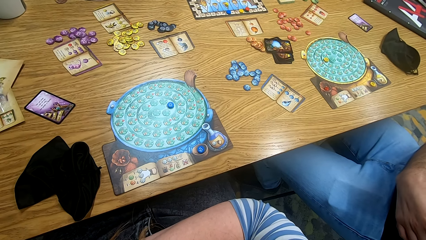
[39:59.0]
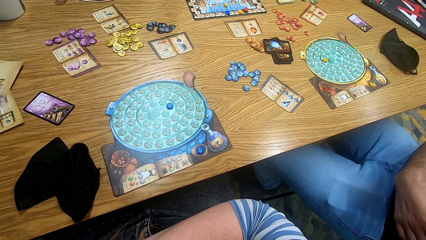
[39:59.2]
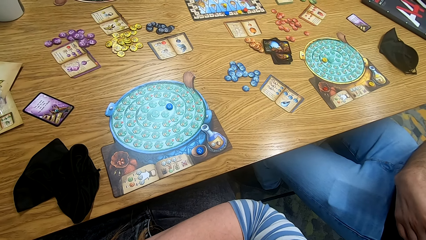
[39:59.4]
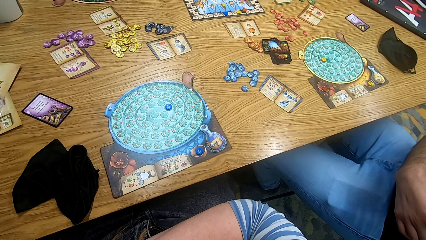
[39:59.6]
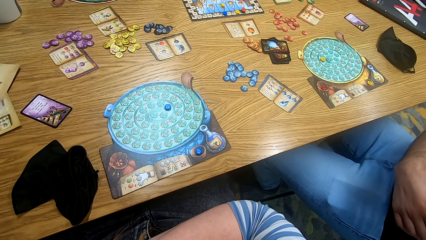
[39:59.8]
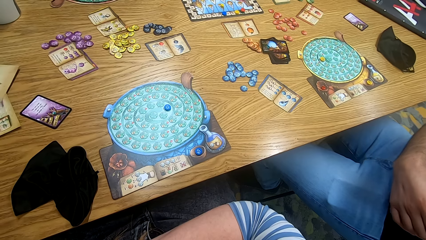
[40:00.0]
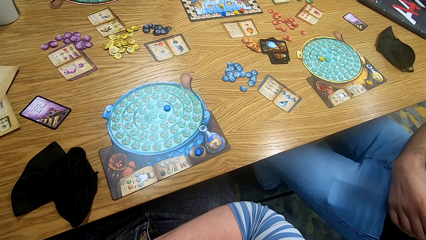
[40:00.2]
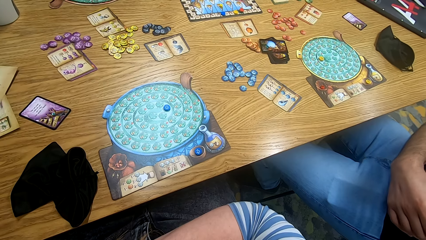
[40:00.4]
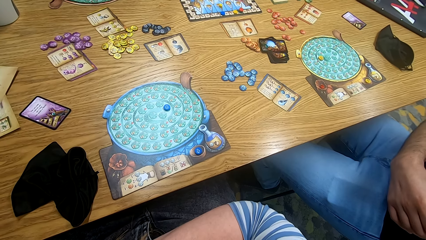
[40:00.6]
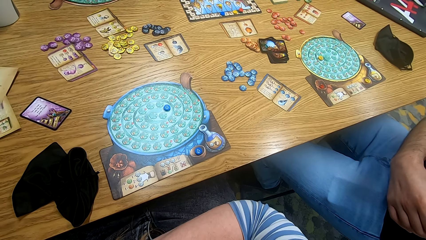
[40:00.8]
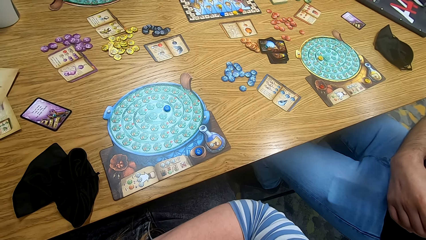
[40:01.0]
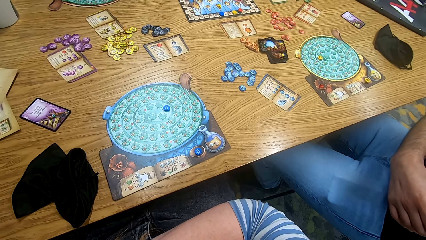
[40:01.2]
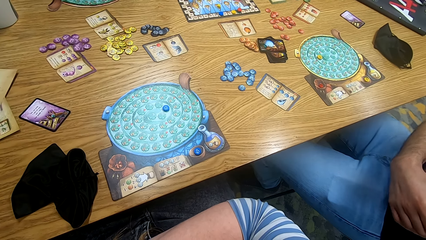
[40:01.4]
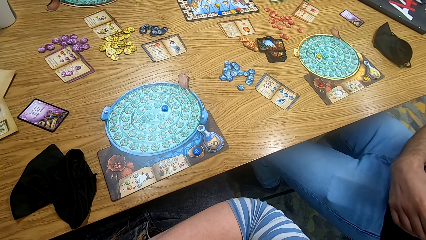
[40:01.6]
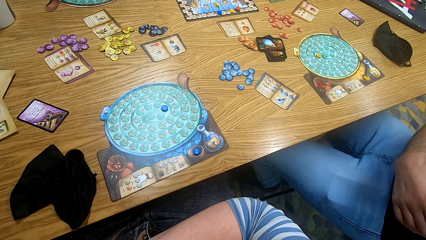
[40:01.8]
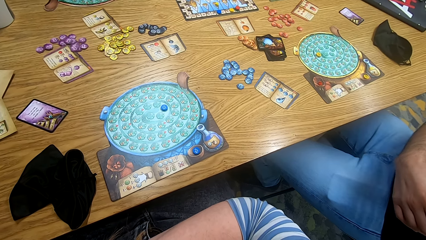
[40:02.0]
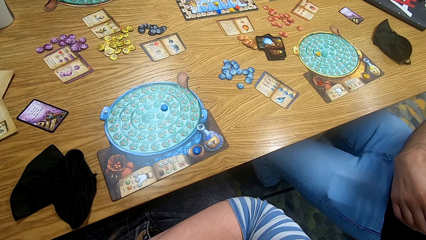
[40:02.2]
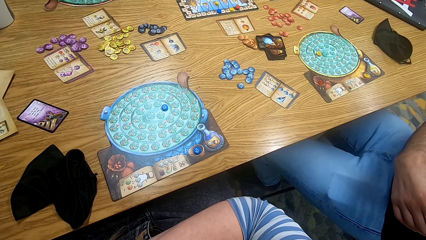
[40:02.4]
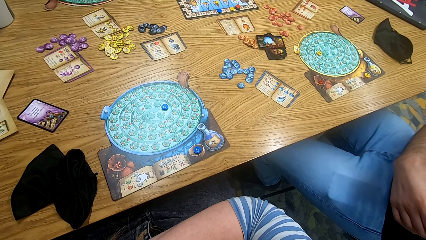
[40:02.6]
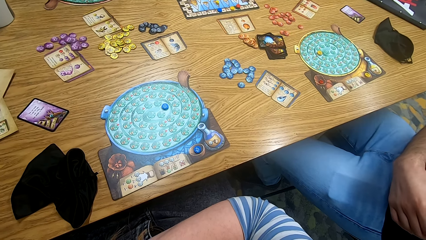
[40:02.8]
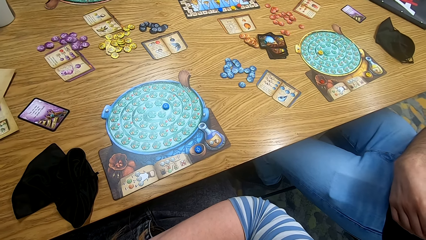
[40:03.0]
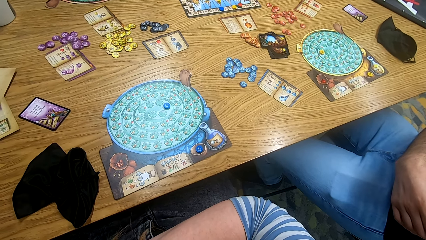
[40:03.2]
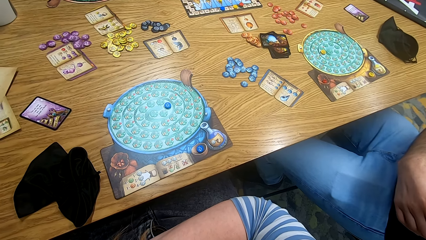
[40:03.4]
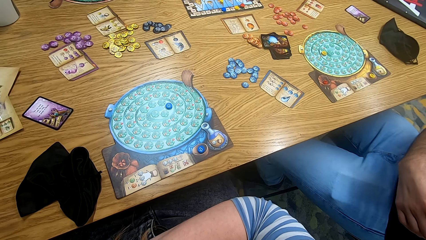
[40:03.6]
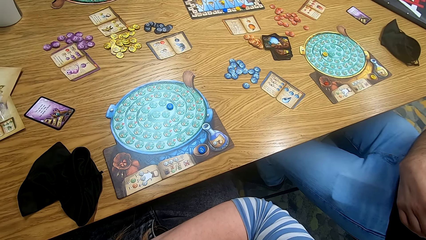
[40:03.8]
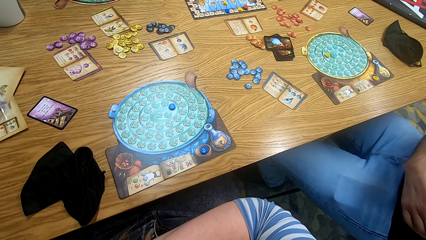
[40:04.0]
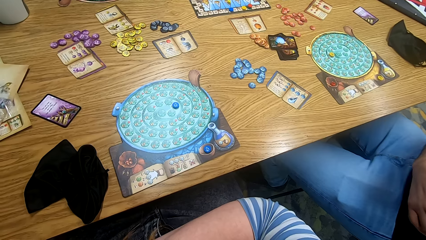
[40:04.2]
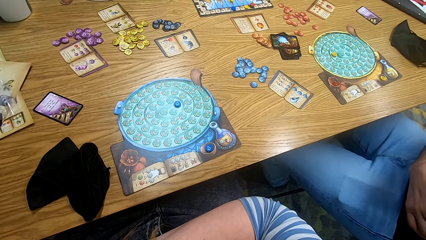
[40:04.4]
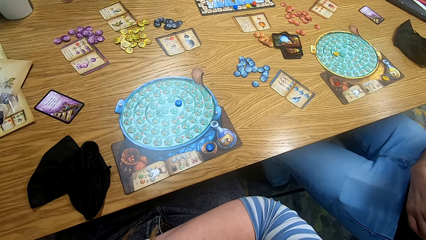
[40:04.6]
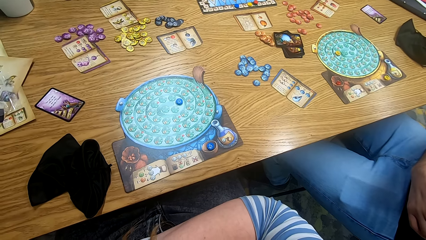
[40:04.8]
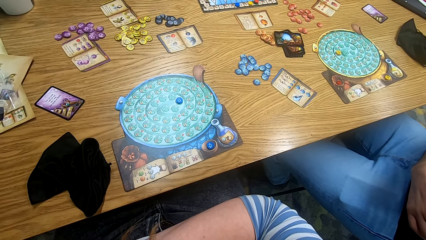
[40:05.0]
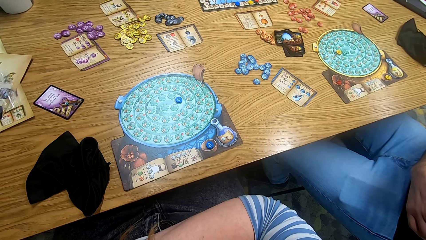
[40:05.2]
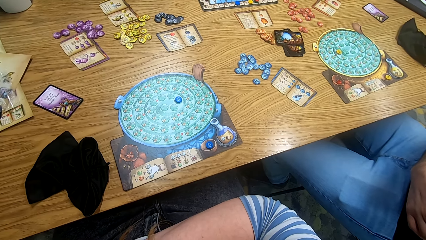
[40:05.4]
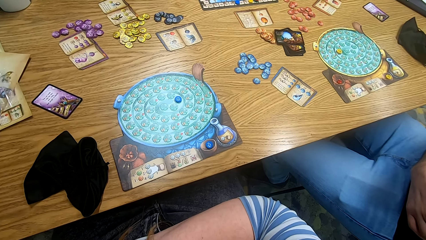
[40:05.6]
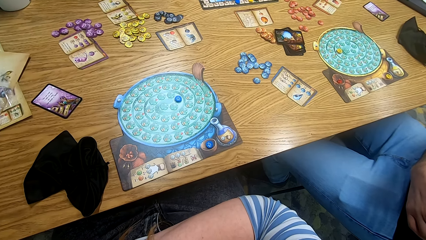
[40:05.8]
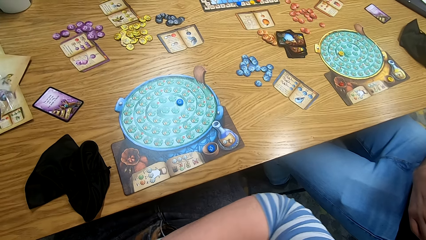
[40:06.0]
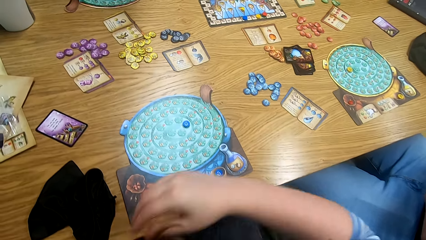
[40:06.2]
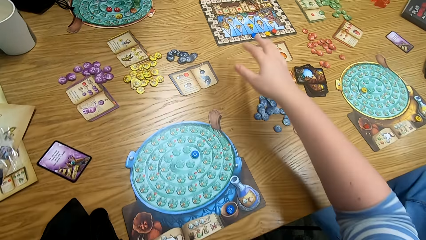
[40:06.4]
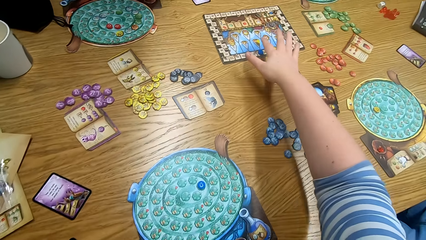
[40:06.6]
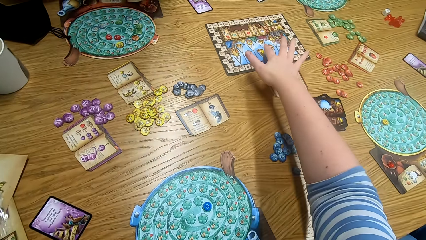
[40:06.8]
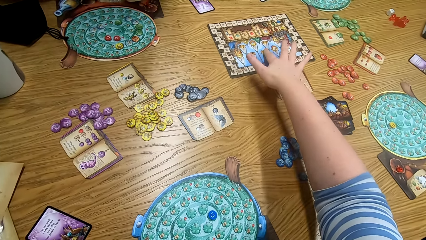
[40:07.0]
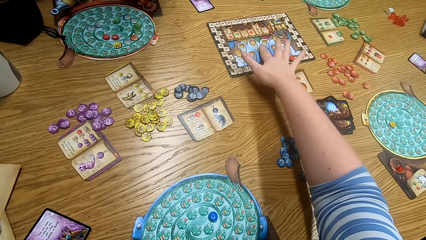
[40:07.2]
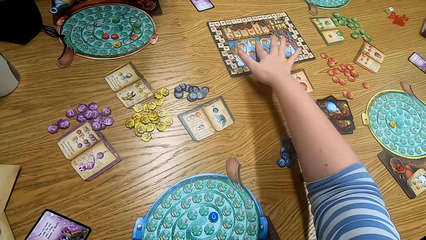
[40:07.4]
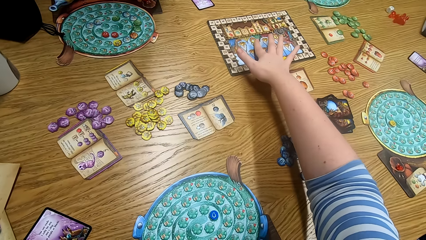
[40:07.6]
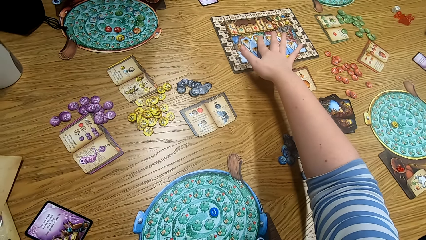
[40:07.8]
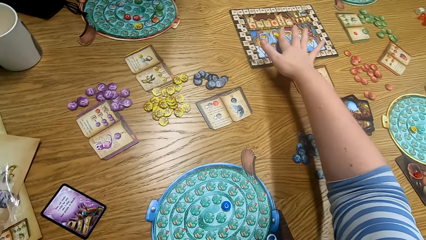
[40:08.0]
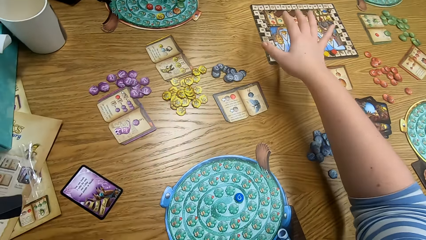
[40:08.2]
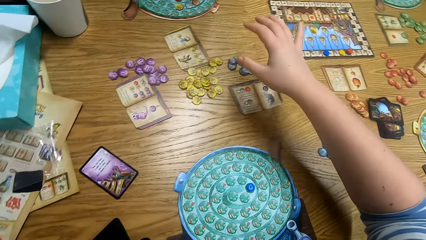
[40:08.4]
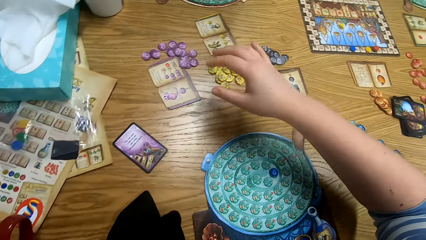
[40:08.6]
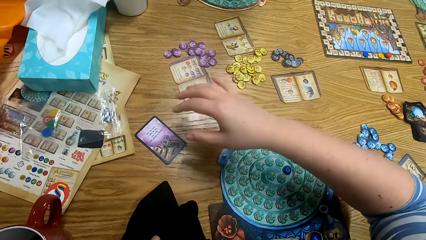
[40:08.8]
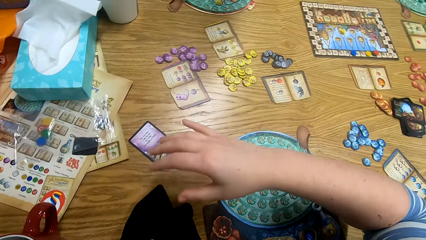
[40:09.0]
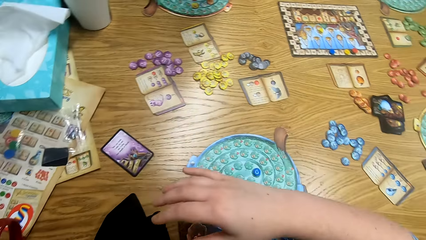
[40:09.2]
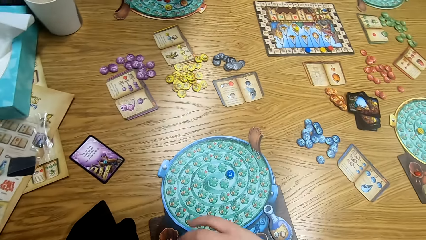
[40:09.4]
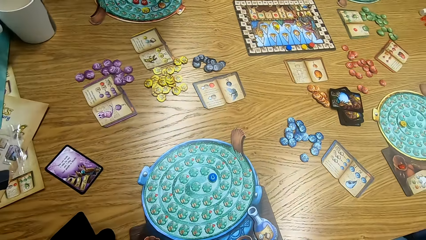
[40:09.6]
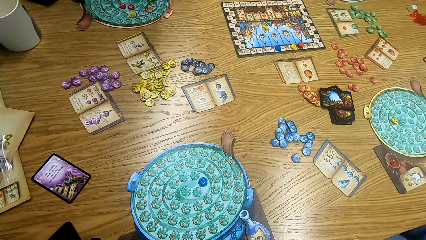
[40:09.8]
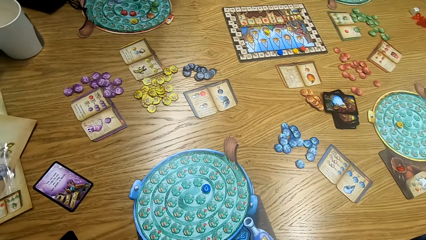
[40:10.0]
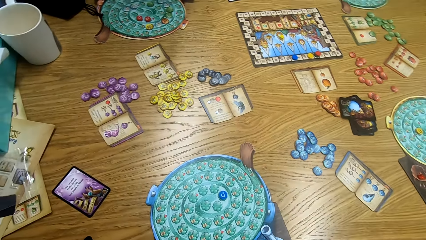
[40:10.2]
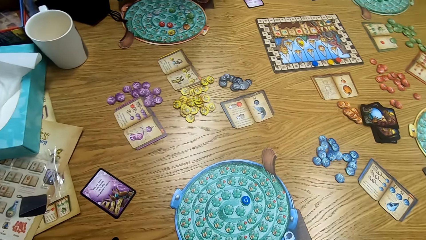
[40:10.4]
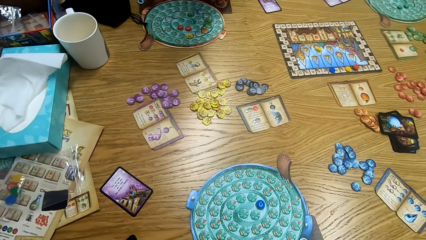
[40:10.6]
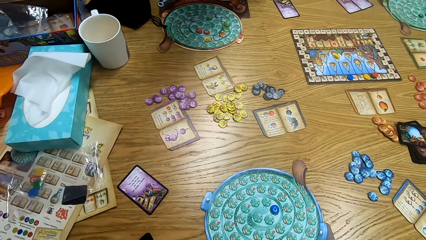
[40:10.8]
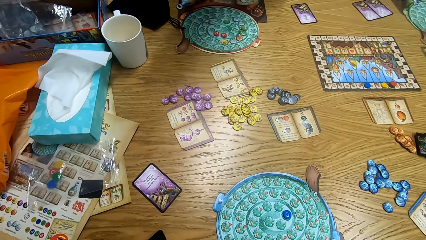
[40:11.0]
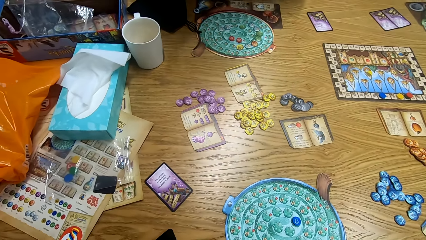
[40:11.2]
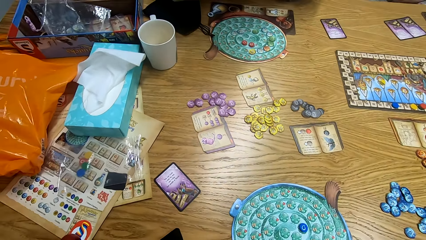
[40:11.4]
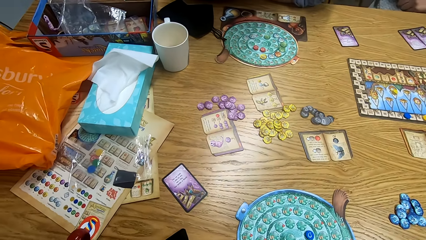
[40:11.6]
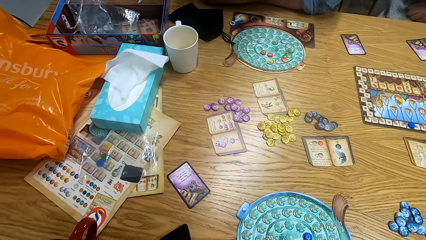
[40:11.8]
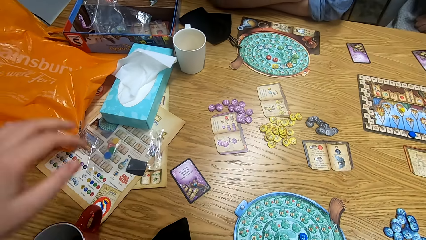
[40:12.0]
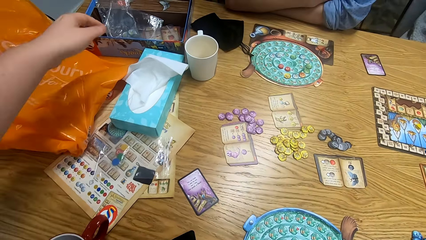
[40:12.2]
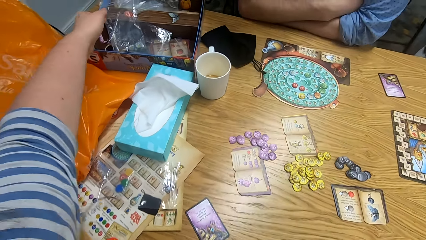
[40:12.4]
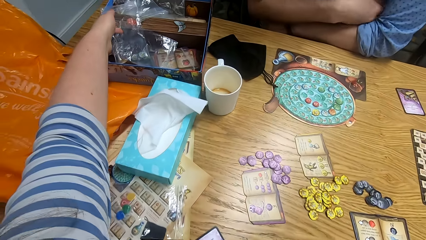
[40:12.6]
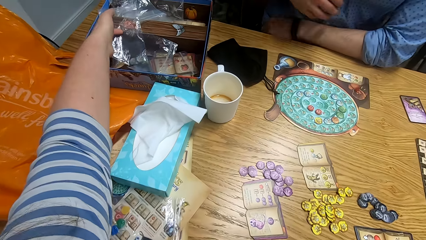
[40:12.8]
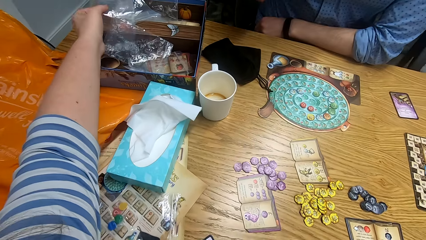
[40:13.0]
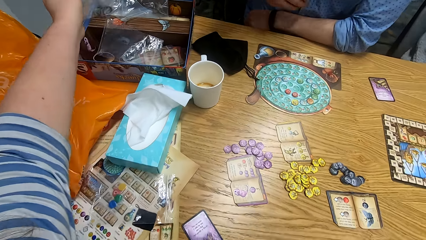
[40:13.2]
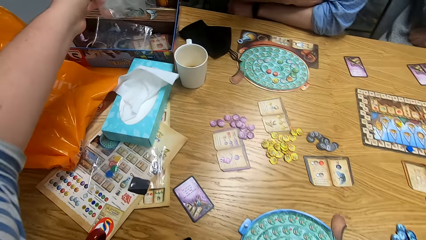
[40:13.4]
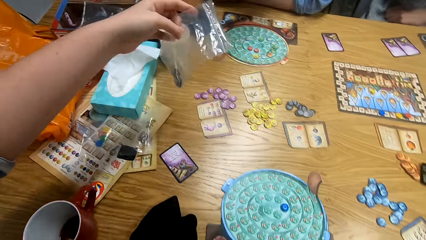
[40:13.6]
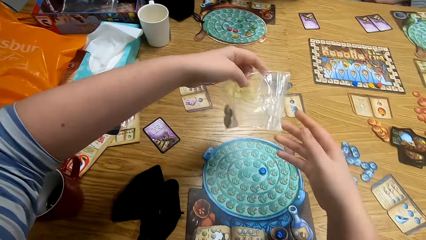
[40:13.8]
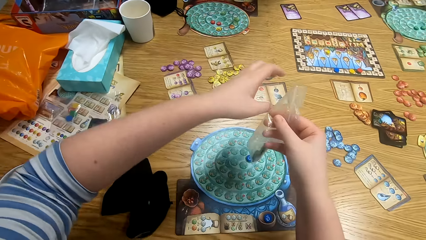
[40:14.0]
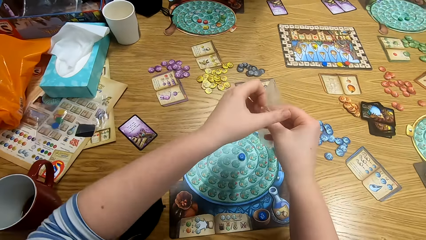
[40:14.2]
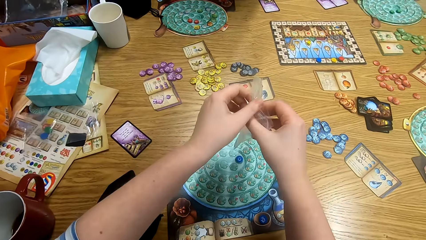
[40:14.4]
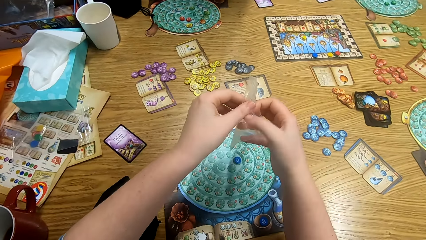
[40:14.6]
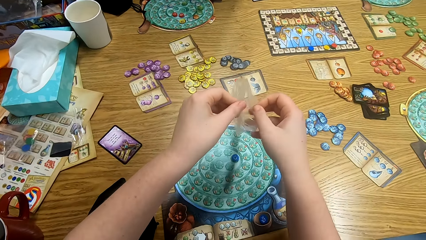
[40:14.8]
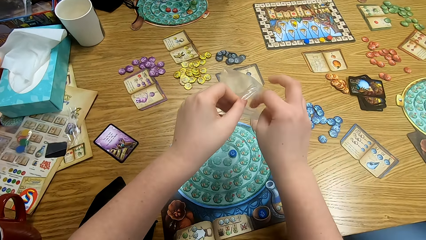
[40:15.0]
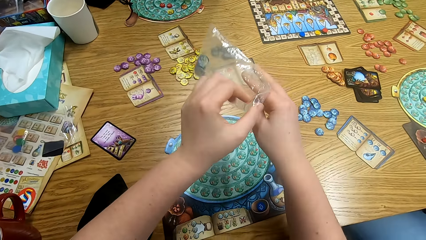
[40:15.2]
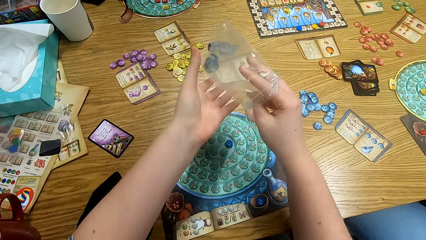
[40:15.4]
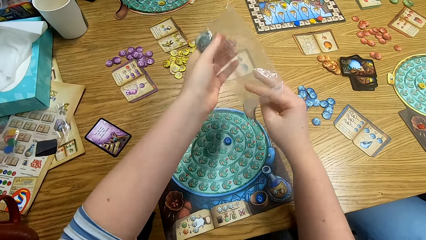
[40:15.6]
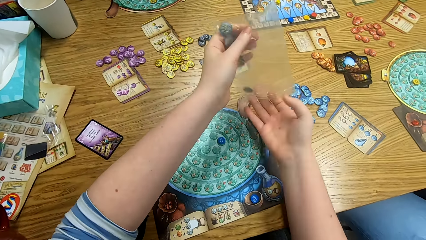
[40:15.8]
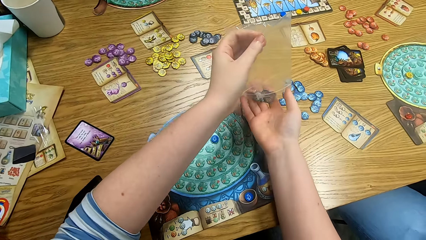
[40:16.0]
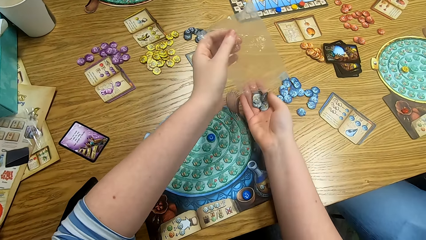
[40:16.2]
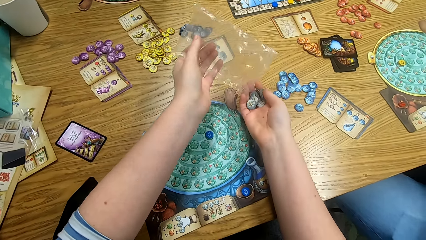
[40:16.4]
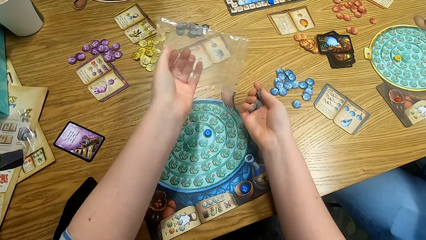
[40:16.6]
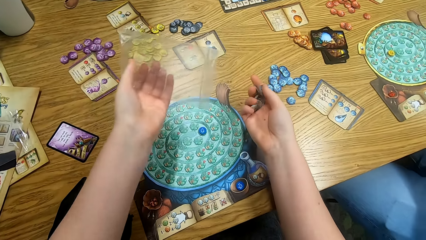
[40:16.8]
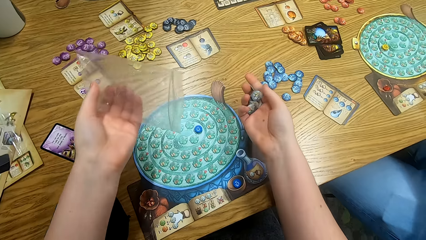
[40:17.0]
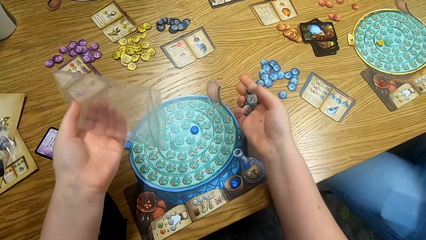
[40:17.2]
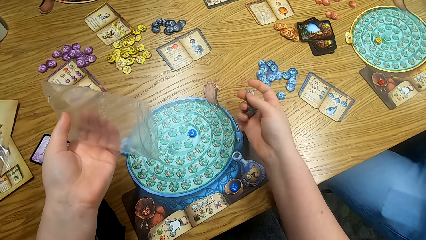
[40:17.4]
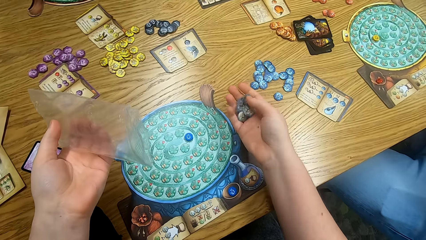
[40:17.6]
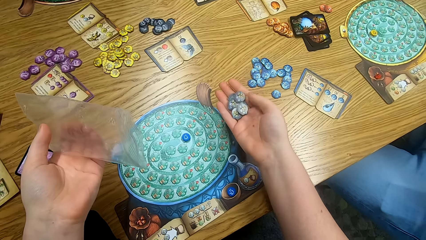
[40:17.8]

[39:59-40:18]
The camera wearer moves a chip on the board. They touch the board. They look around. They pick a paper or plastic bag from the box. They open the paper. They remove the tokens from the paper. They empty the plastic bag.
